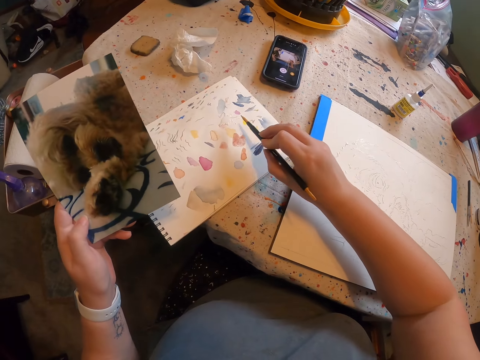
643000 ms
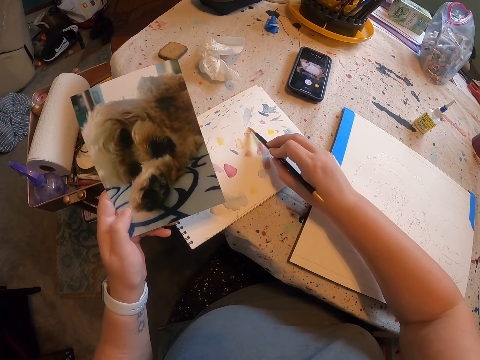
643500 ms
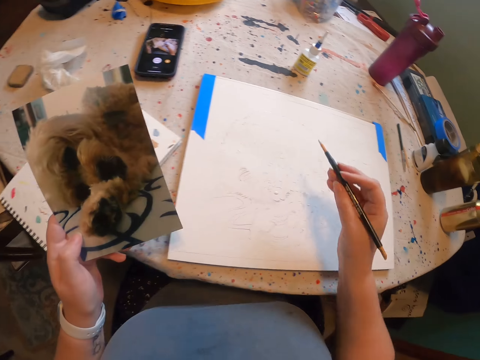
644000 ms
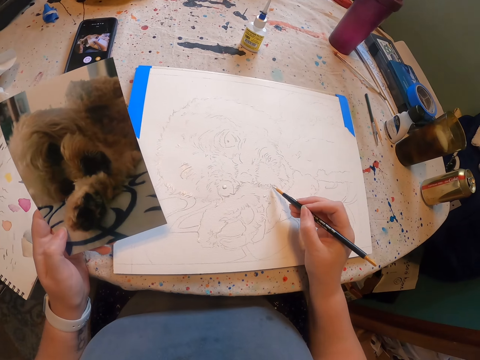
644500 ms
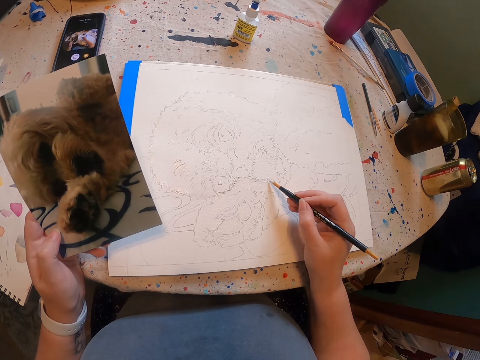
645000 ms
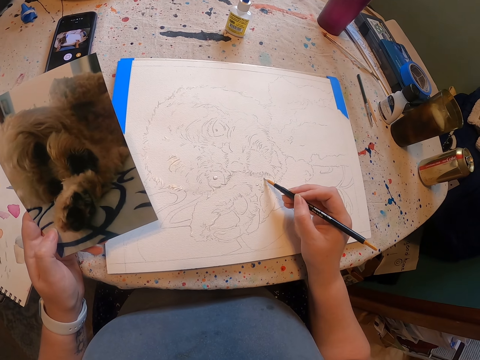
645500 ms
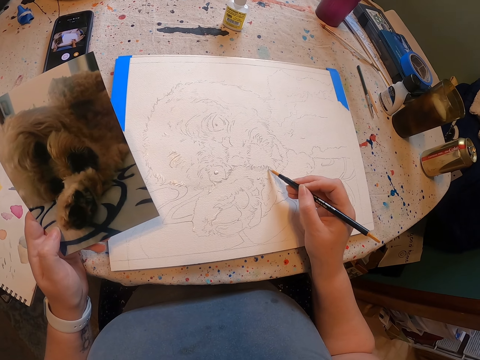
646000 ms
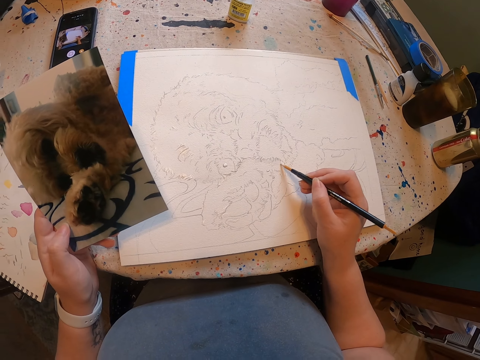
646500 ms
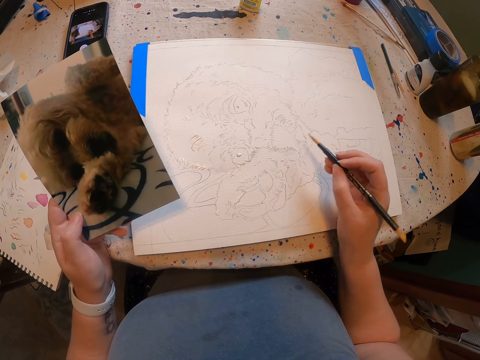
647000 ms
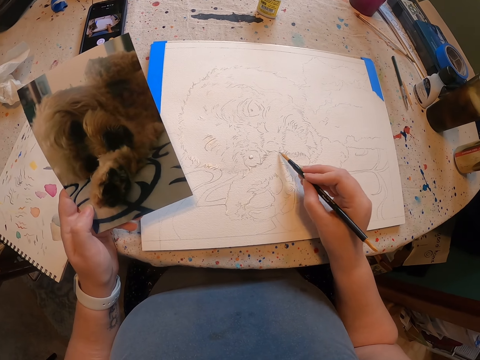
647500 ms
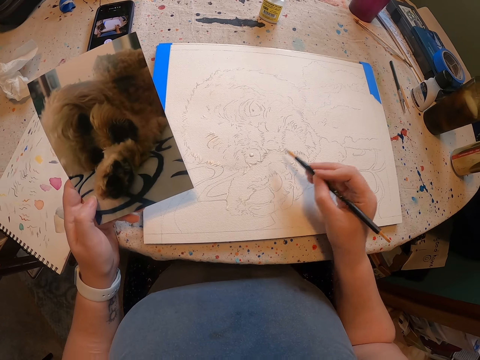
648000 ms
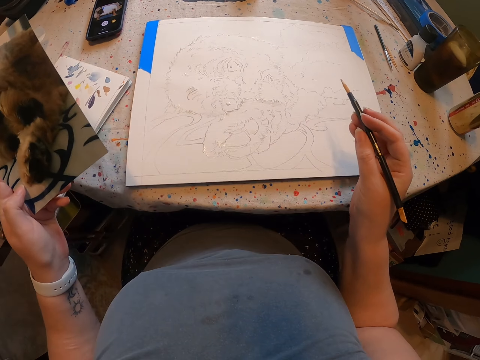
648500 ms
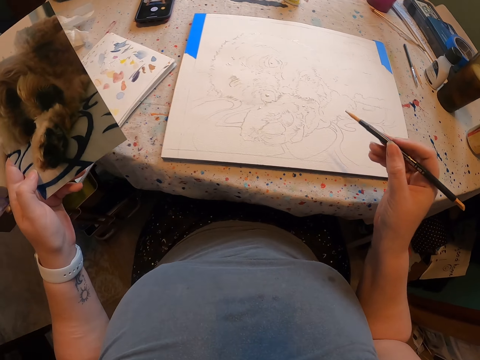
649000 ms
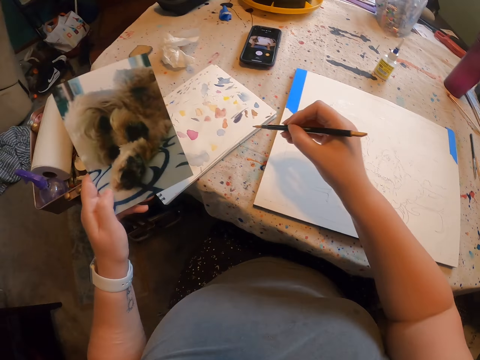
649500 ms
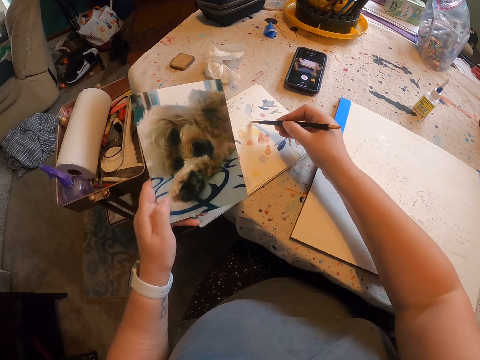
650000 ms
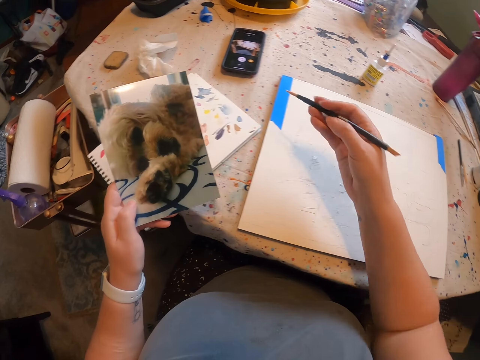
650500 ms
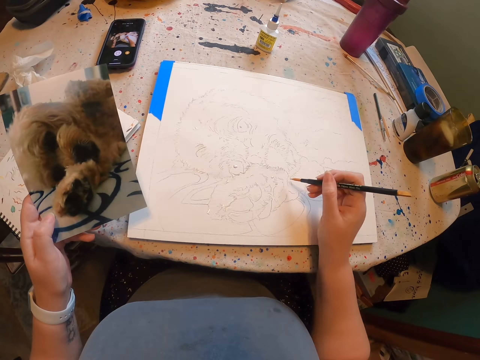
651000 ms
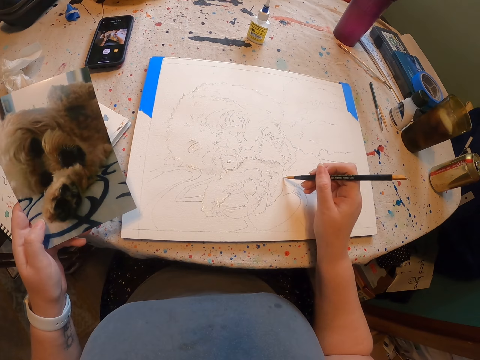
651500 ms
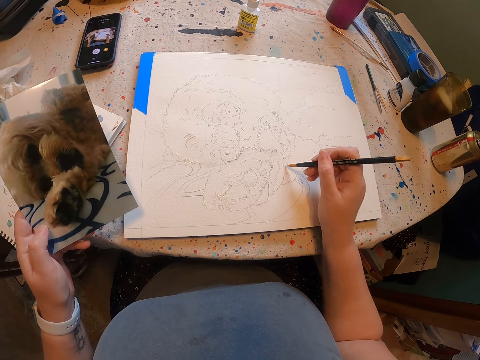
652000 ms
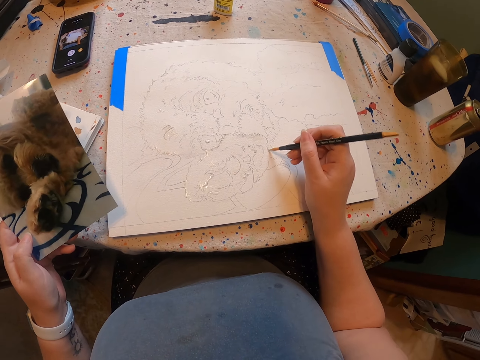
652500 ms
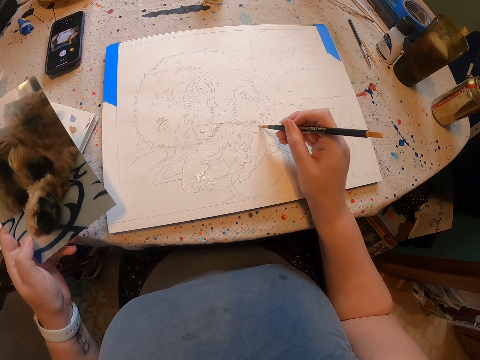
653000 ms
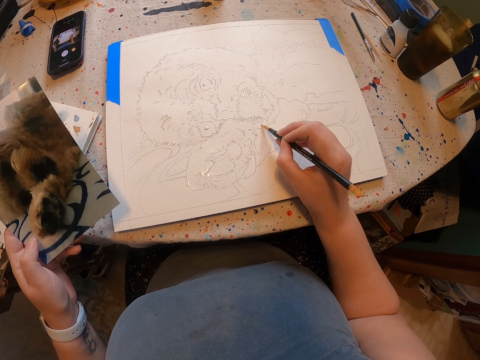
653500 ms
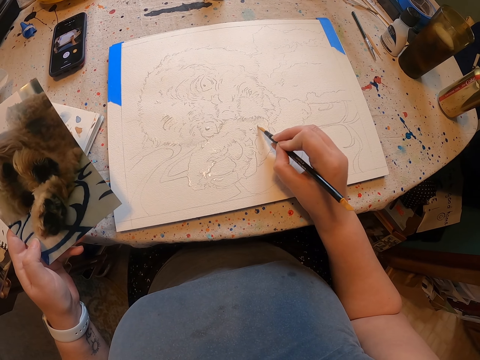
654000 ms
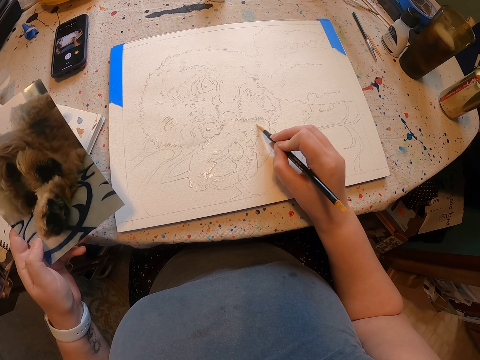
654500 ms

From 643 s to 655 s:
The camera wearer applies paint on a brush. They draw with the brush. They apply paint on the brush. They draw with the brush.

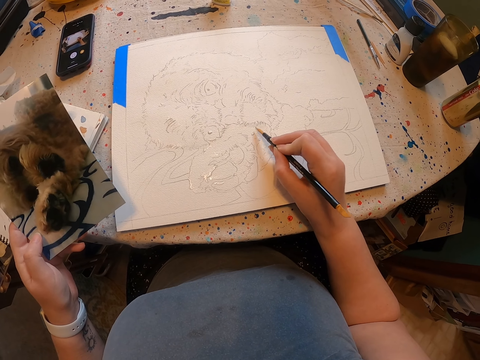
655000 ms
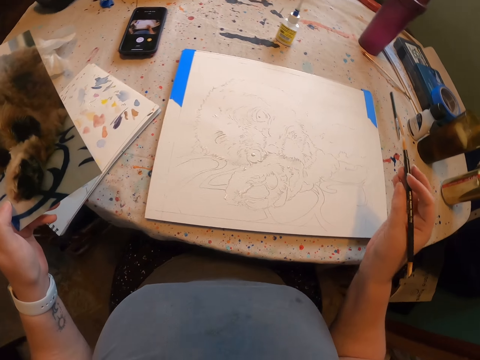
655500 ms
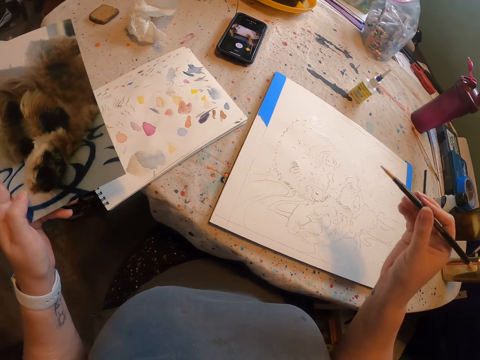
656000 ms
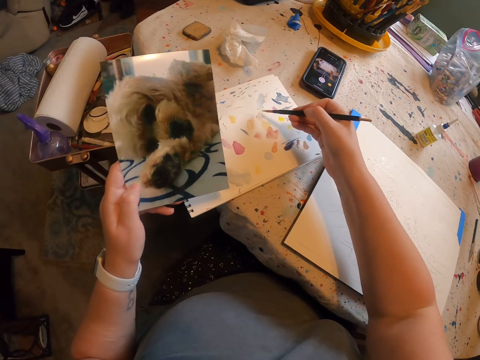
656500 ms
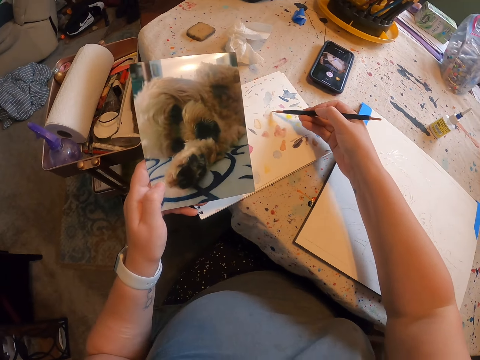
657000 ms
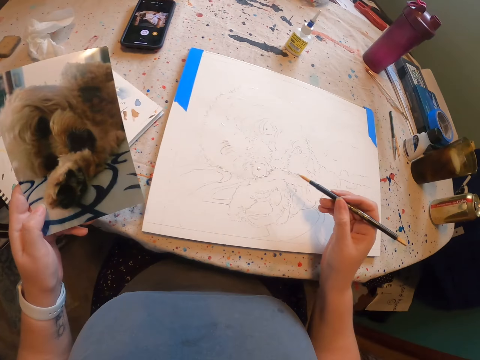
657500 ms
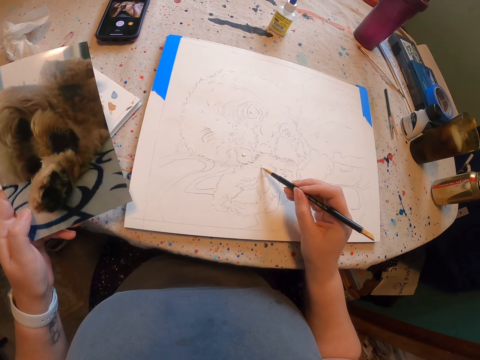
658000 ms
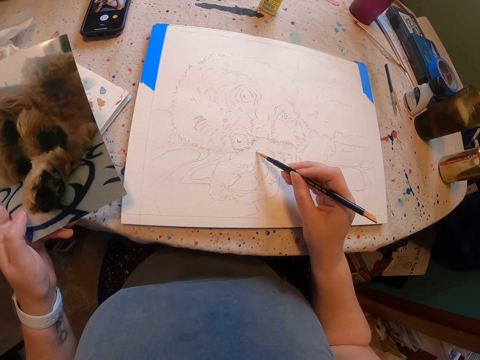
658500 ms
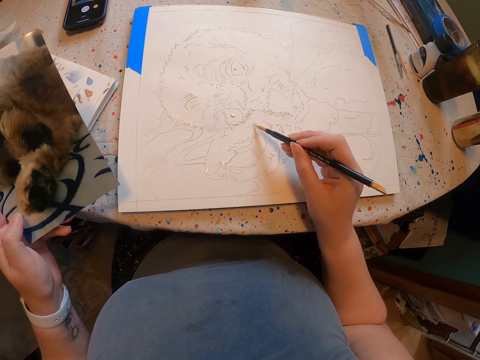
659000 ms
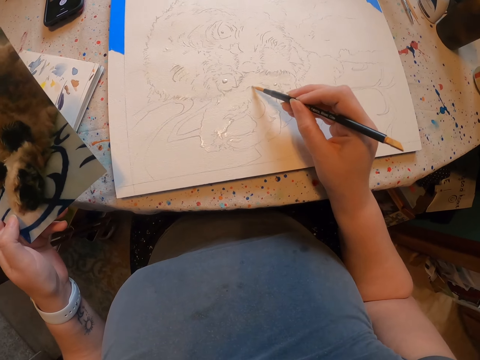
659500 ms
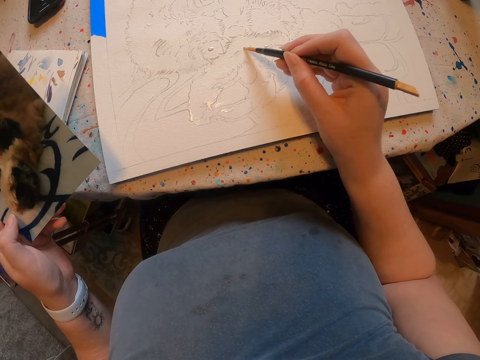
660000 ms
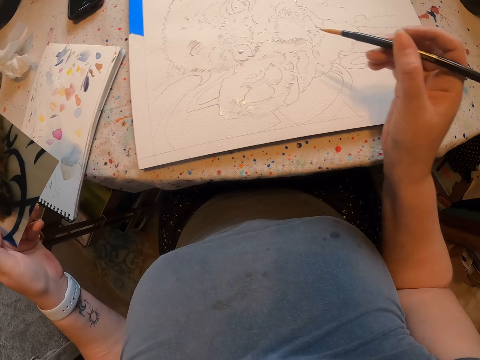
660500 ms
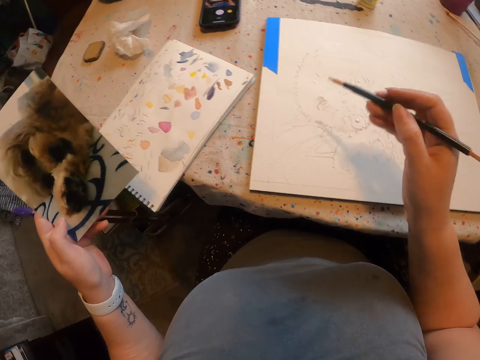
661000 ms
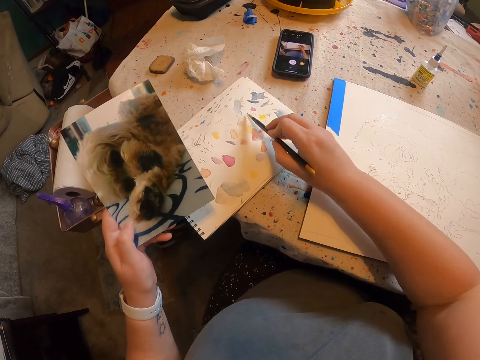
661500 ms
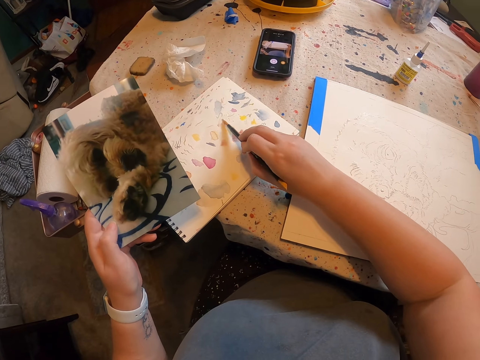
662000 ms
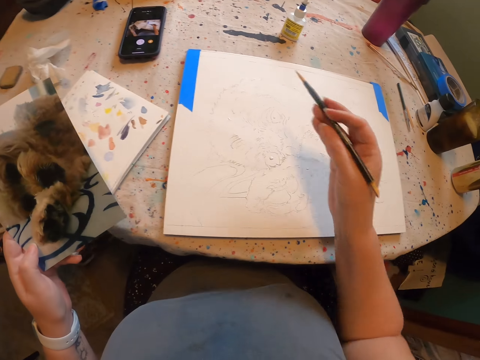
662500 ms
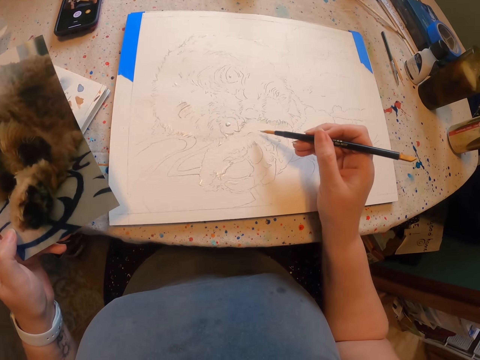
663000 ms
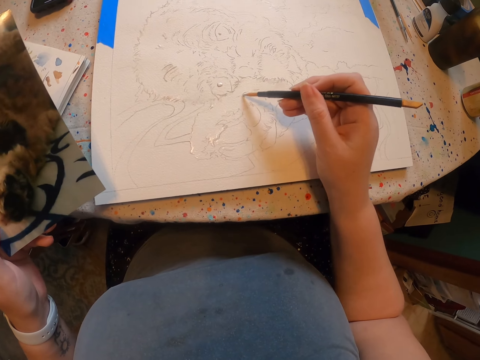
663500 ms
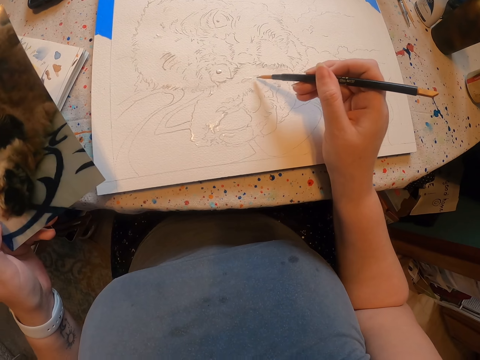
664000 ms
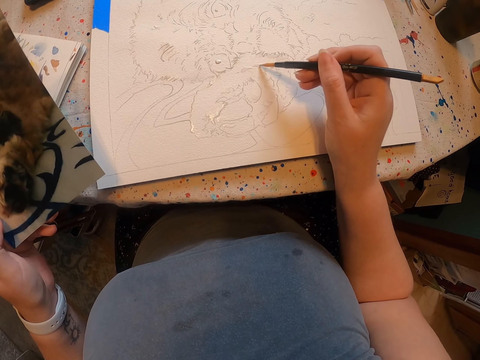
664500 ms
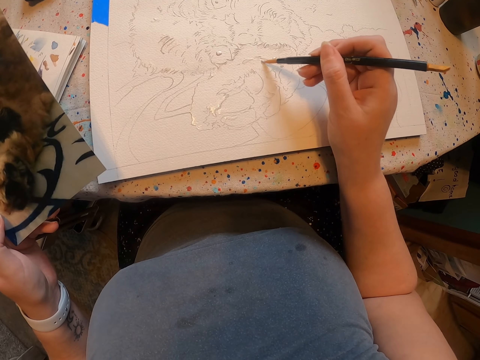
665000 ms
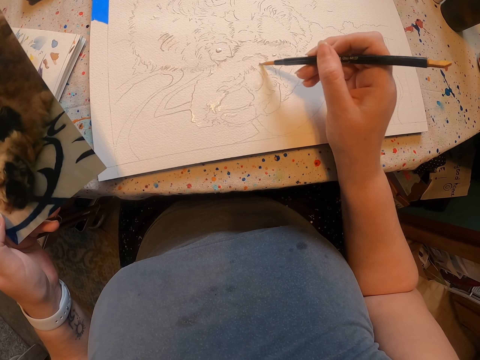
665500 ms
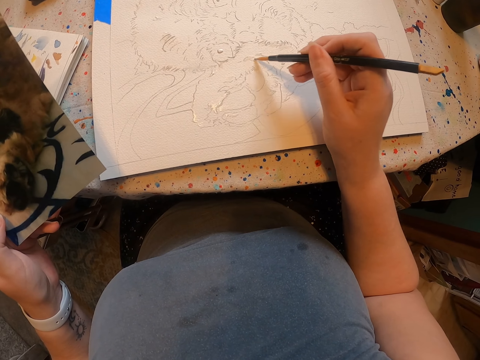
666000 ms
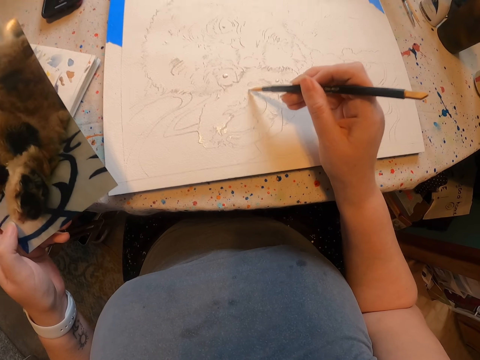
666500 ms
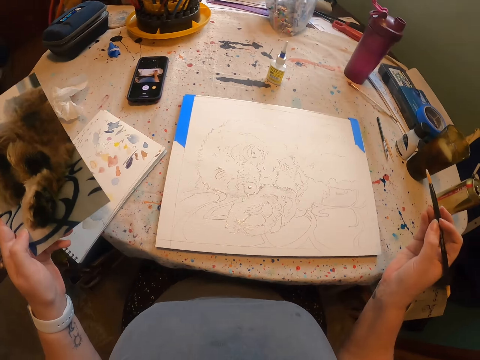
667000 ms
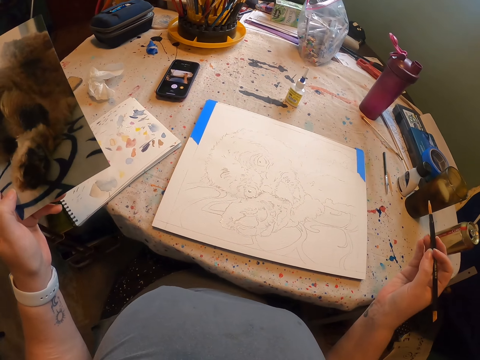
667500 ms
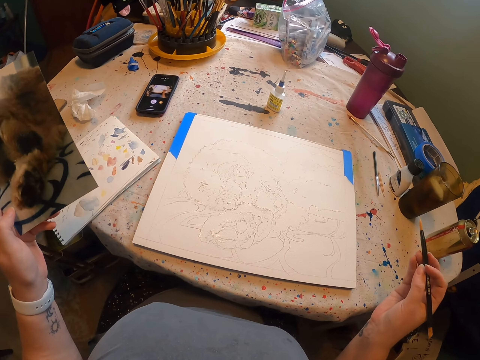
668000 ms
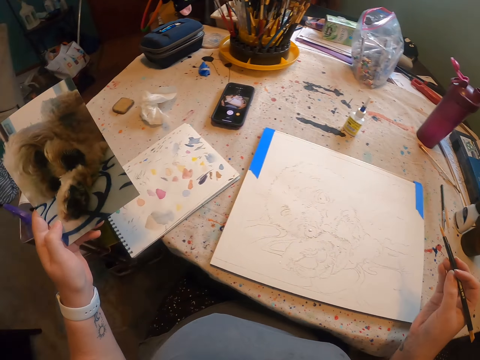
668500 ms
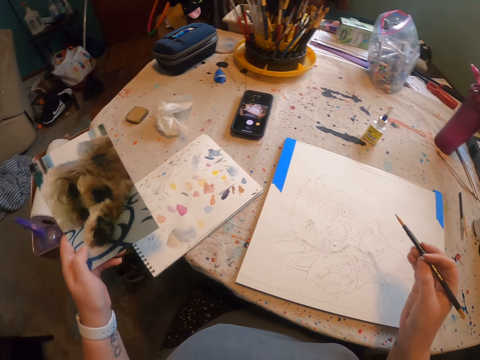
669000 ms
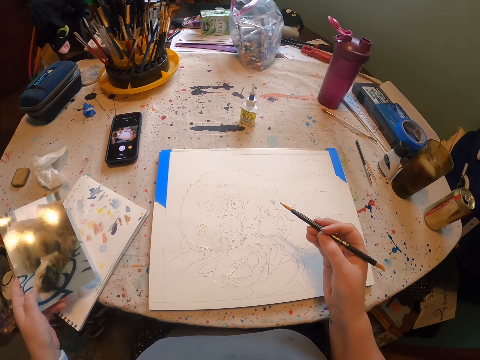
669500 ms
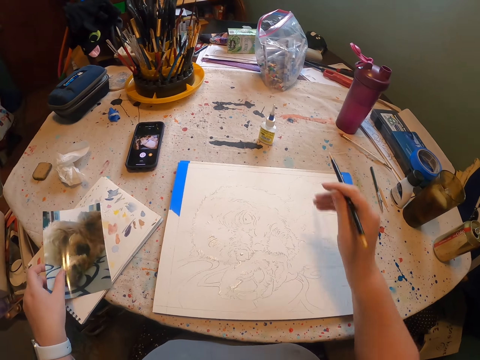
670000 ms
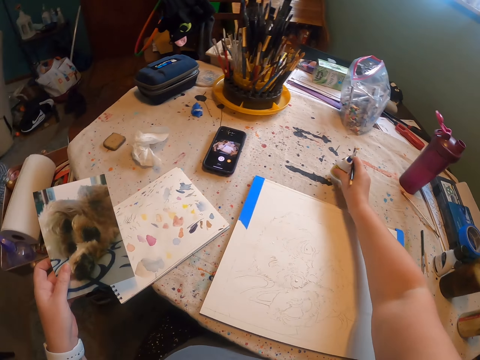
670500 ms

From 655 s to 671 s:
The camera wearer applies paint on a brush. They draw with the brush. They apply paint on the brush. They draw with the brush.
